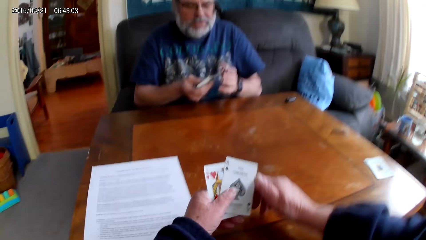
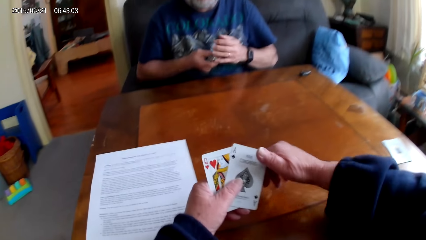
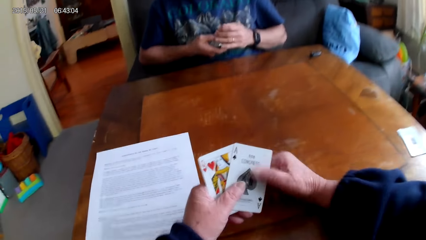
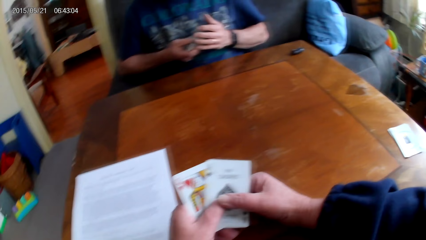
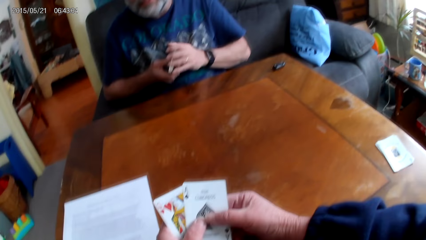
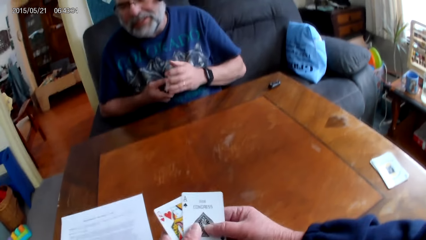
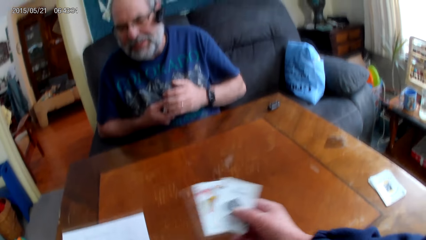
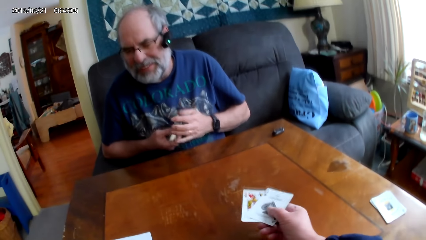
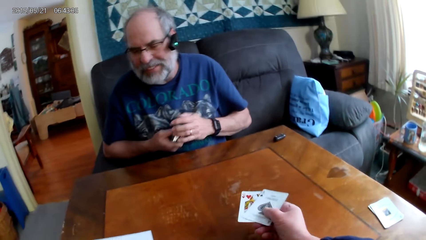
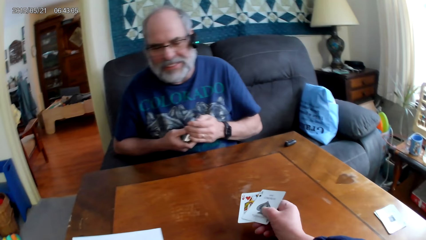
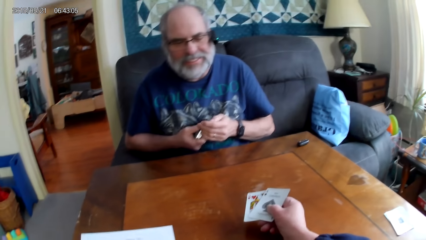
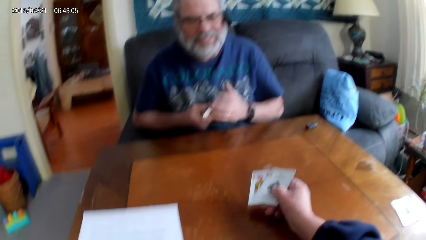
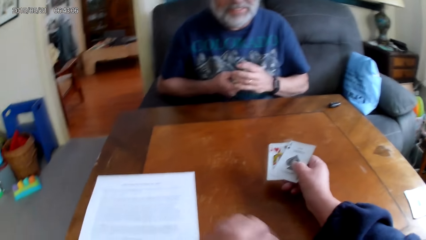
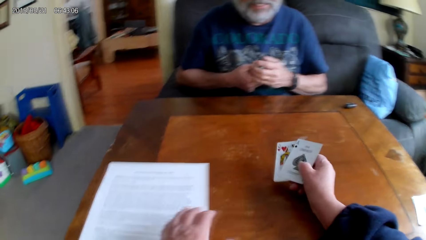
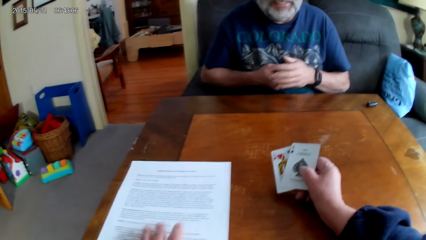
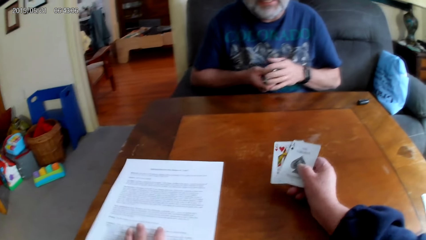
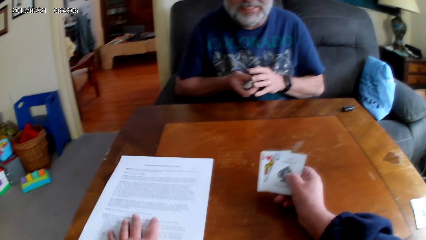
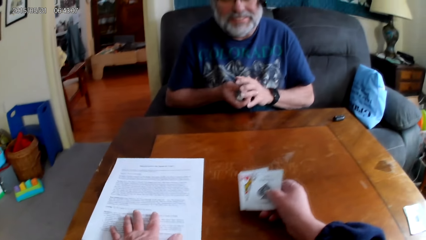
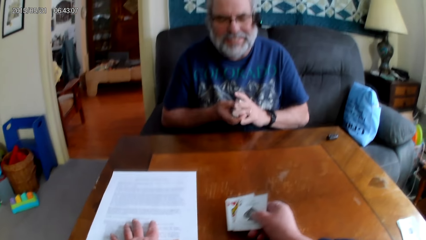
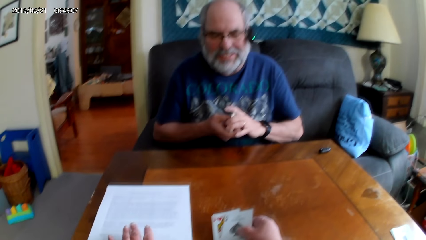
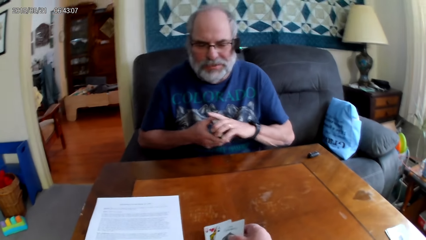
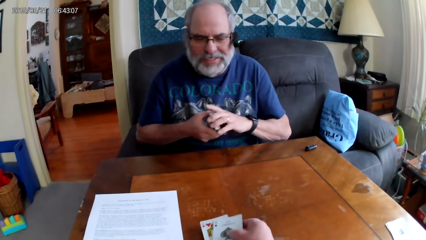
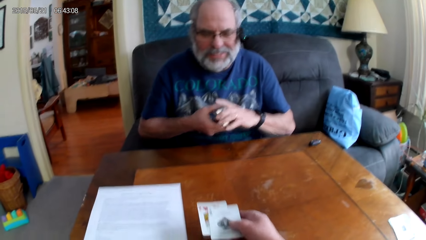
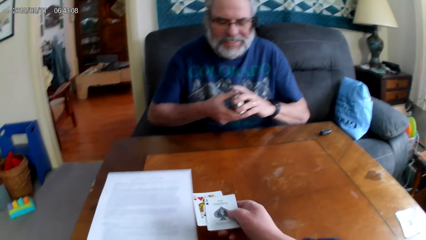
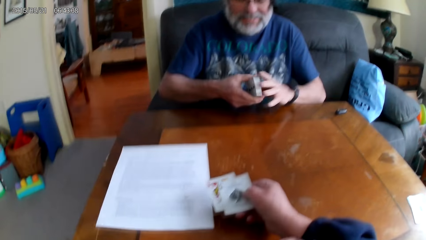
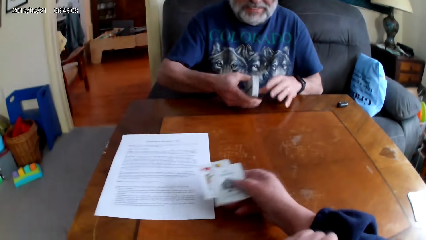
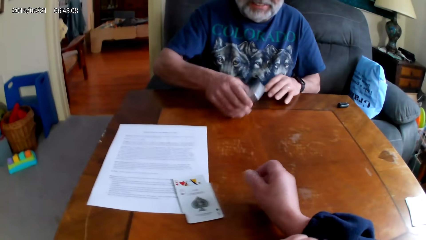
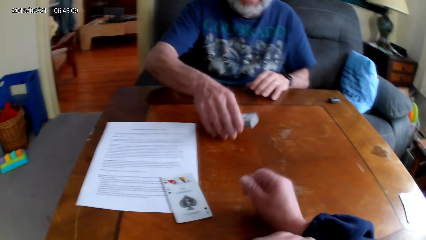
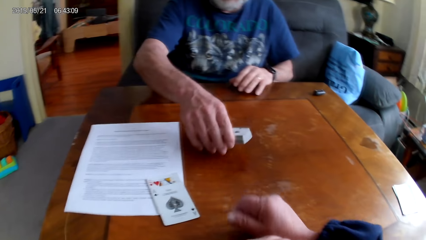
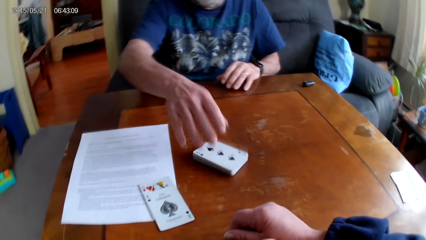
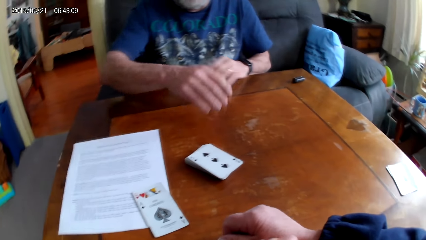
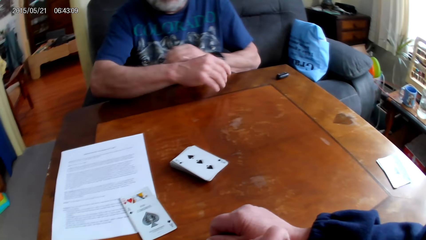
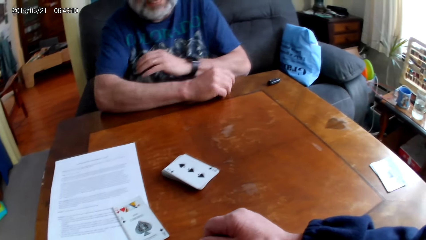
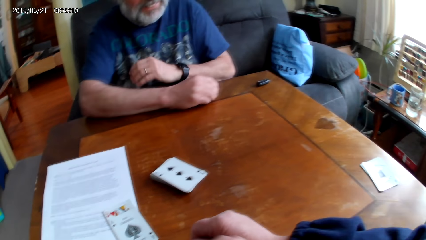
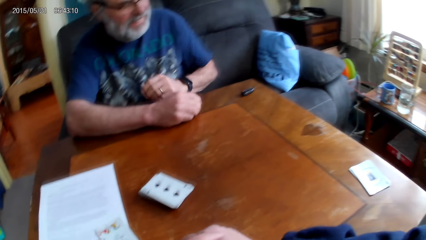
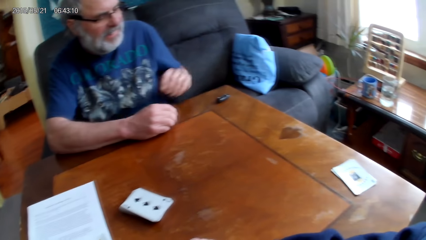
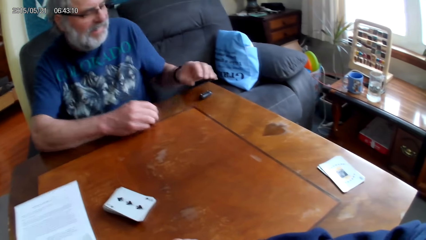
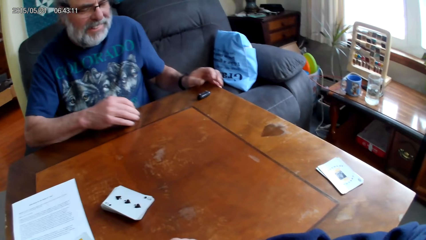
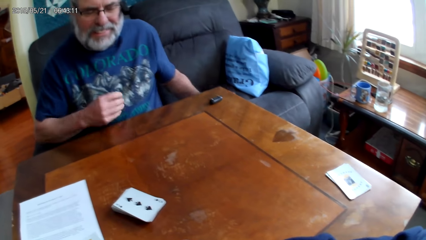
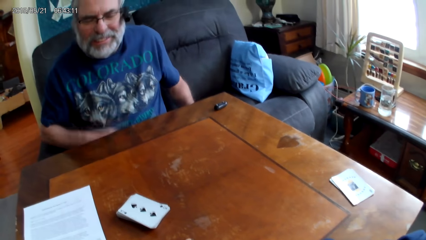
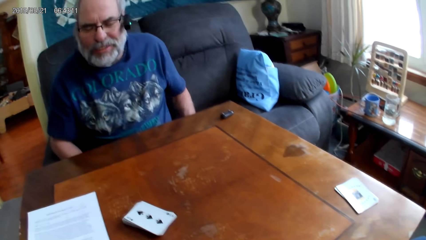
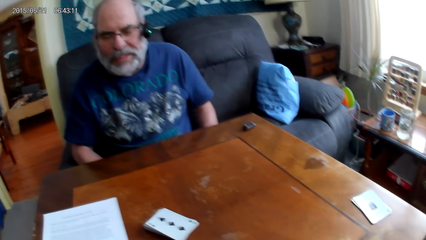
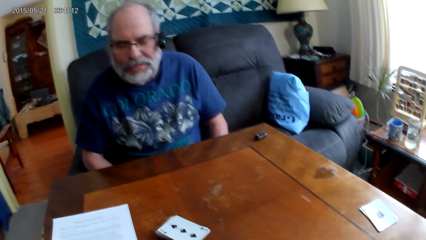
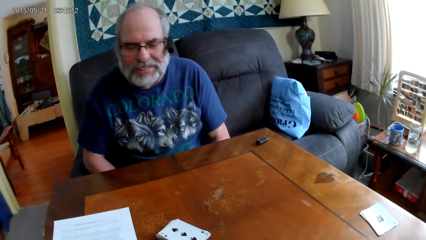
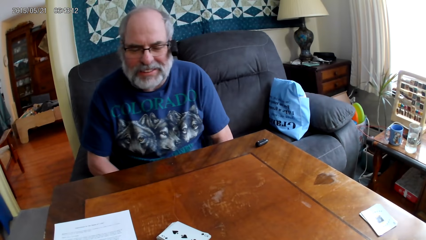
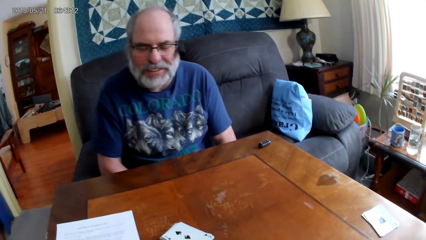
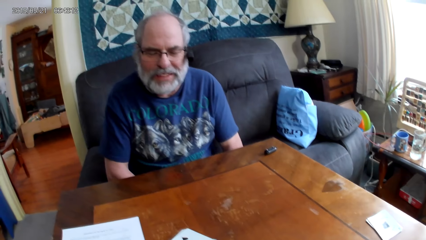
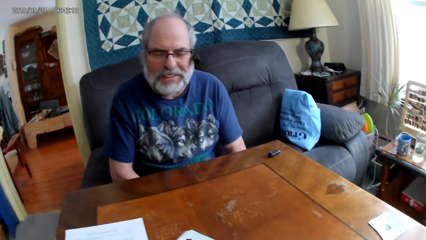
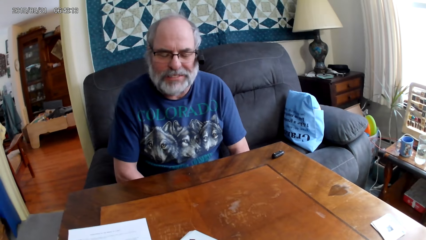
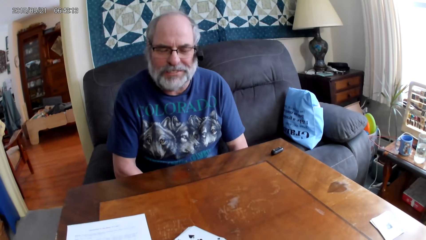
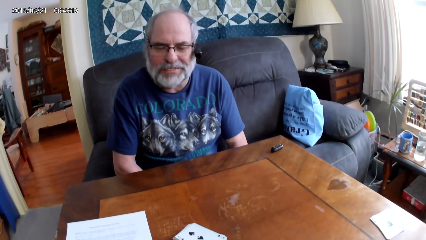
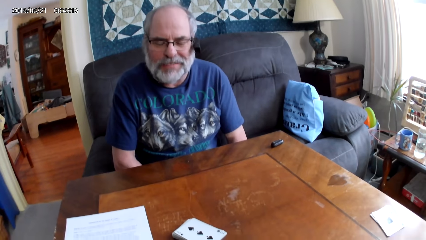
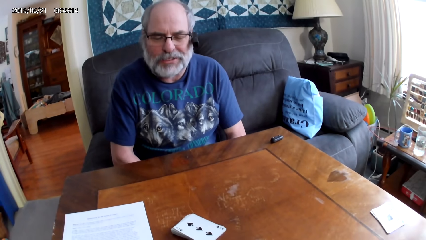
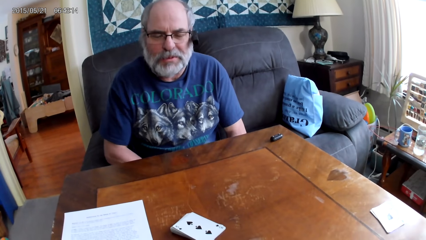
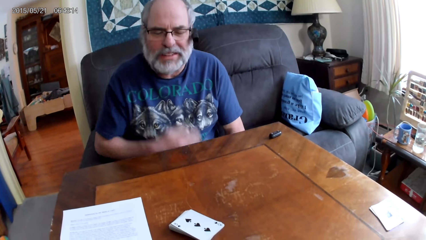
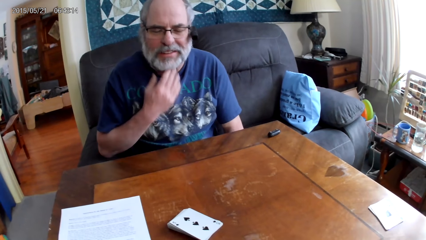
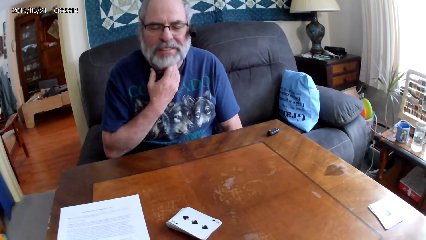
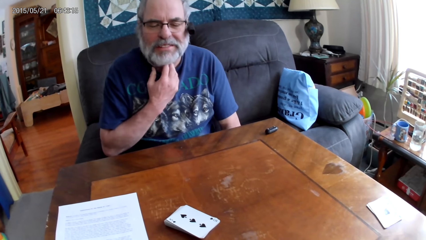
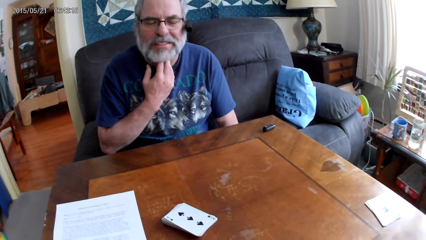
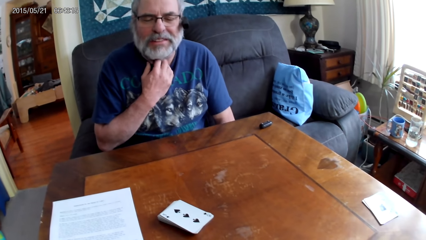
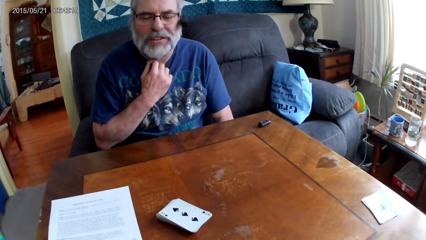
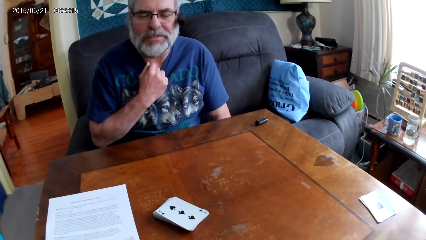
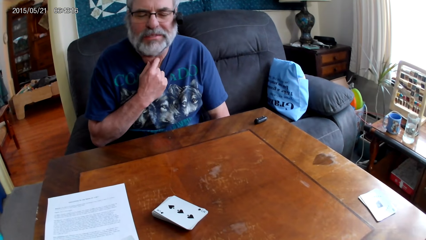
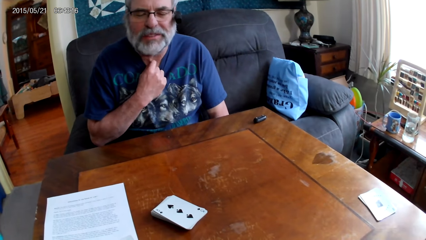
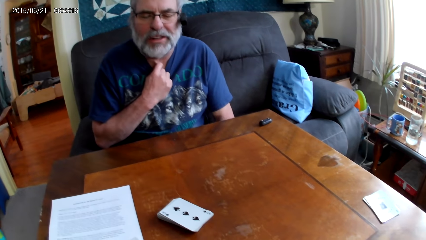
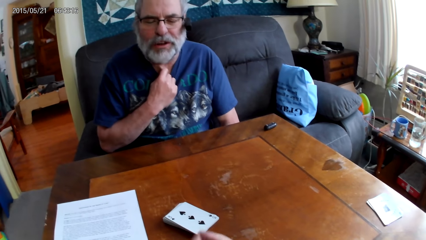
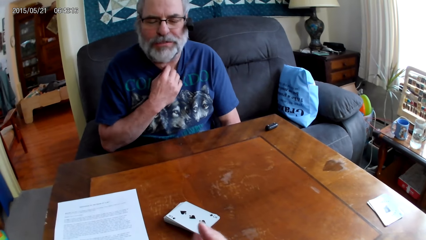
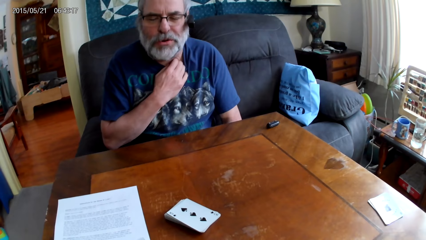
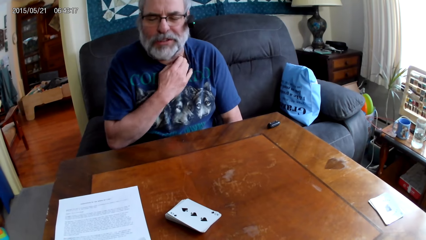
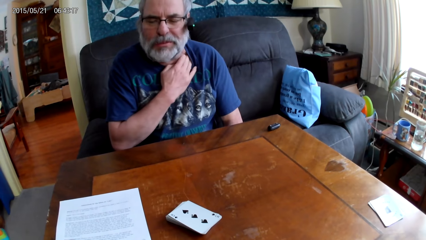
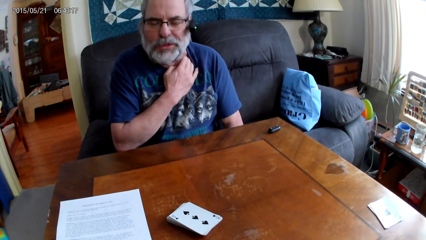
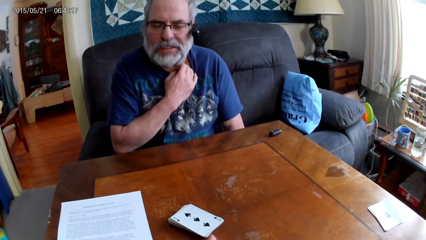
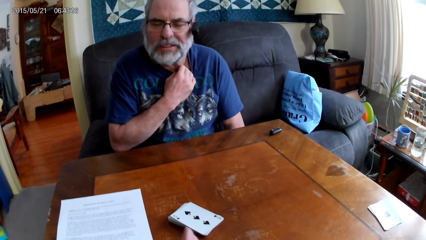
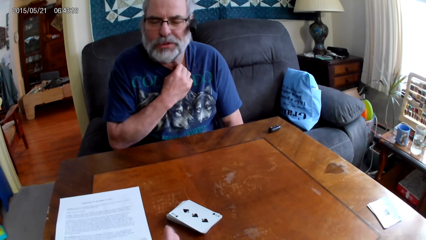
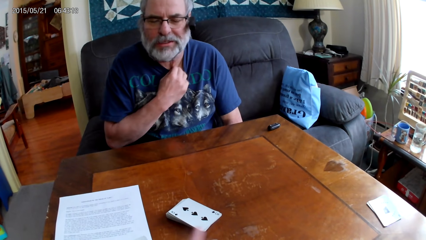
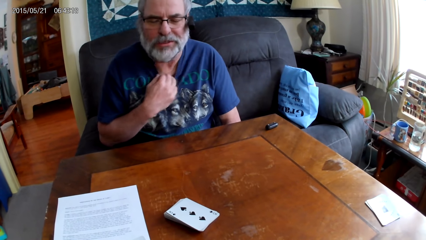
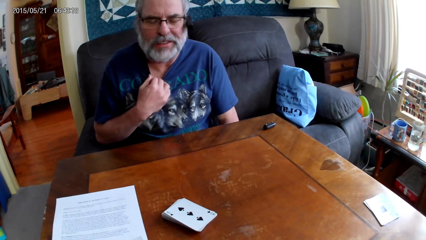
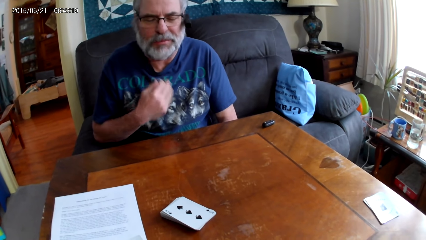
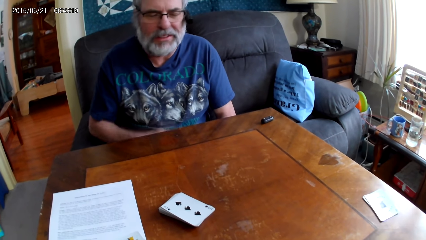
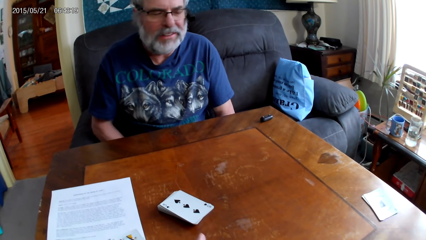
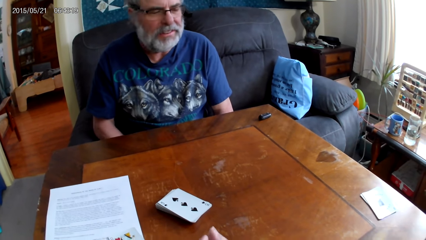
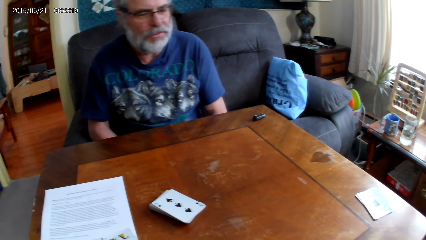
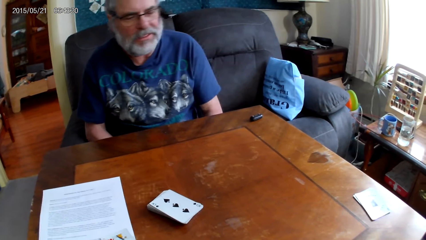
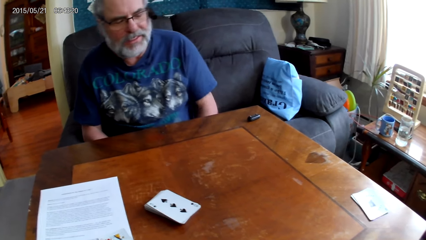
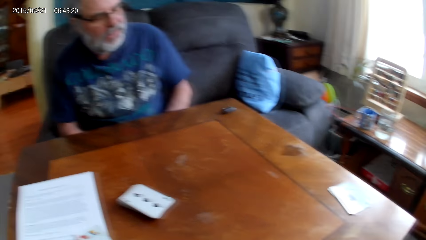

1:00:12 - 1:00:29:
The camera wearer holds two playing cards with her hands. A man holds the playing cards together with his hands. The camera wearer places the two cards on the table. She slides a printed page. The man drops cards on the table. The camera wearer puts the playing card on the table. The man puts the playing card on the table. The man sits on the sofa on the floor. The camera wearer dialogues with the man.
